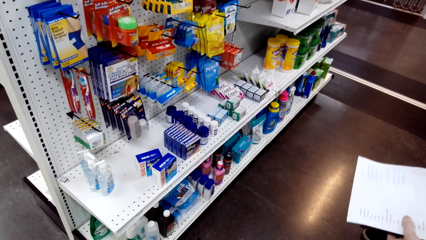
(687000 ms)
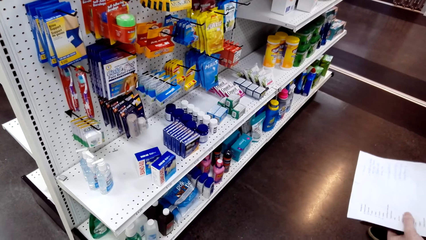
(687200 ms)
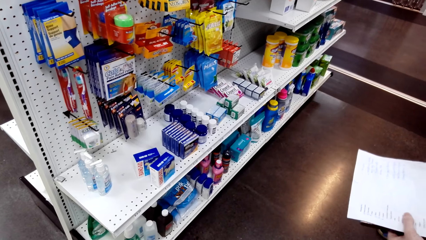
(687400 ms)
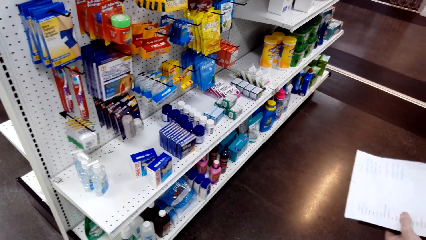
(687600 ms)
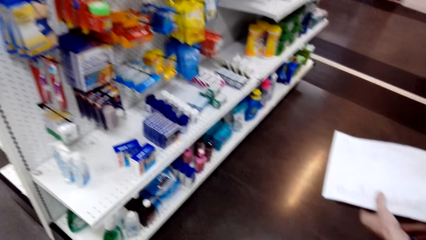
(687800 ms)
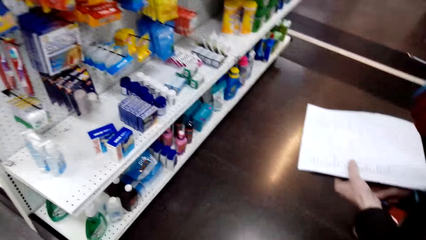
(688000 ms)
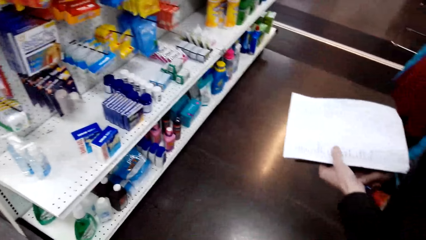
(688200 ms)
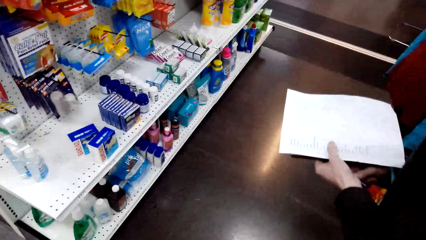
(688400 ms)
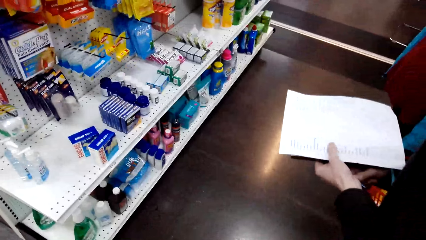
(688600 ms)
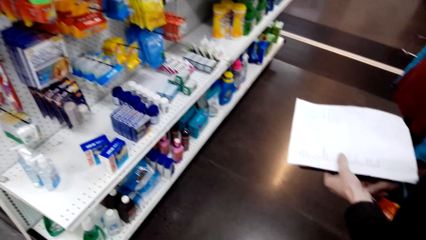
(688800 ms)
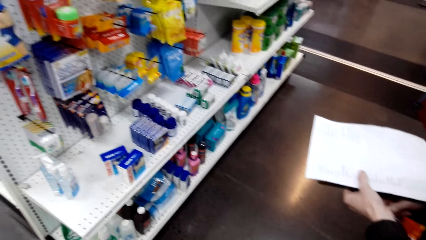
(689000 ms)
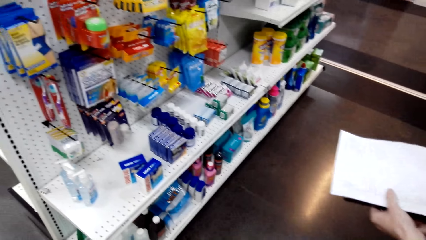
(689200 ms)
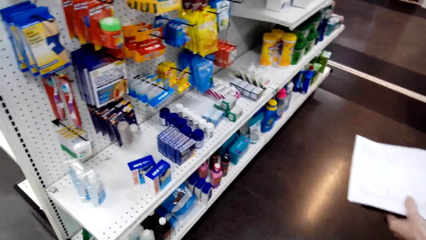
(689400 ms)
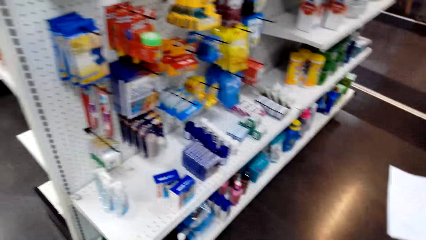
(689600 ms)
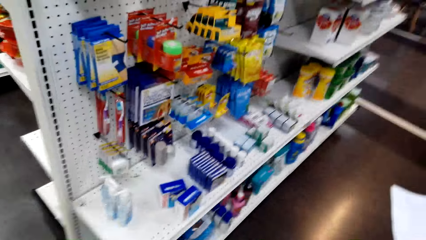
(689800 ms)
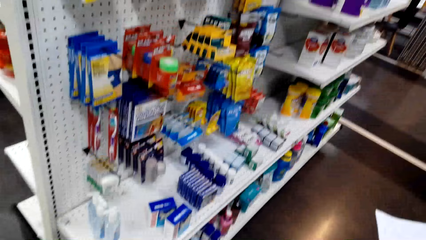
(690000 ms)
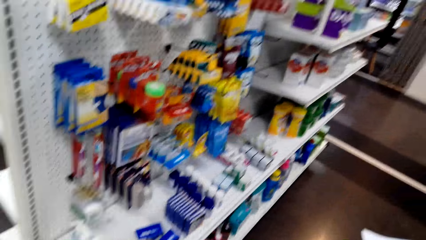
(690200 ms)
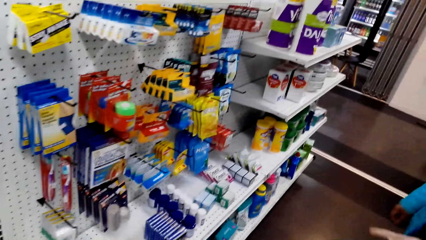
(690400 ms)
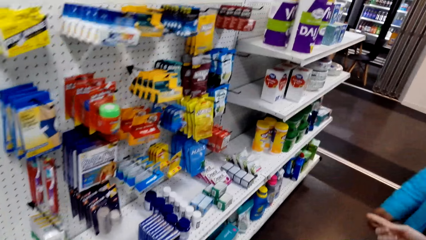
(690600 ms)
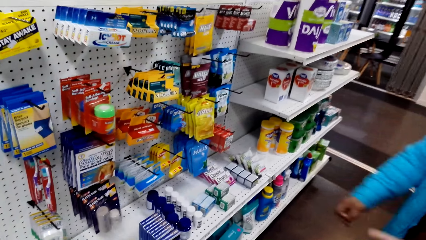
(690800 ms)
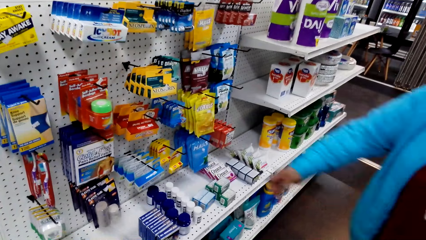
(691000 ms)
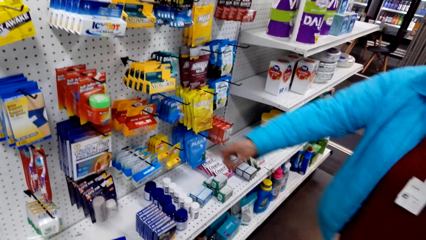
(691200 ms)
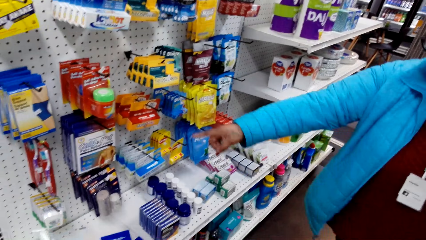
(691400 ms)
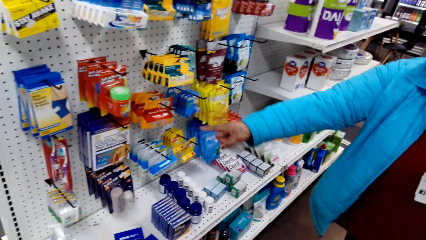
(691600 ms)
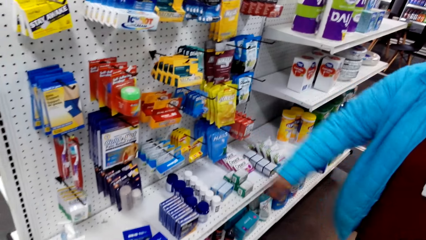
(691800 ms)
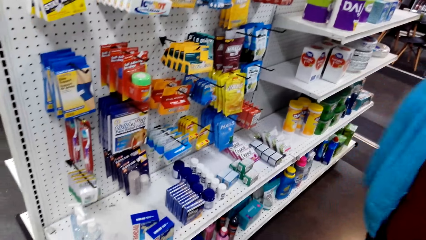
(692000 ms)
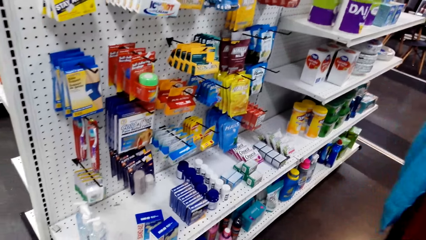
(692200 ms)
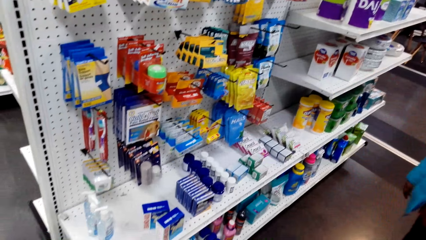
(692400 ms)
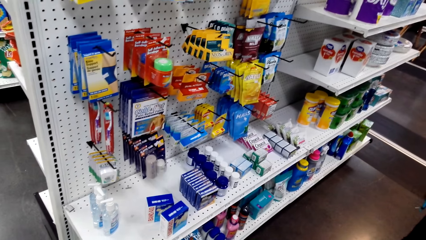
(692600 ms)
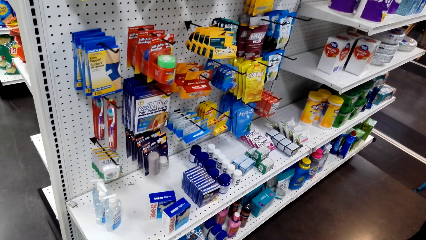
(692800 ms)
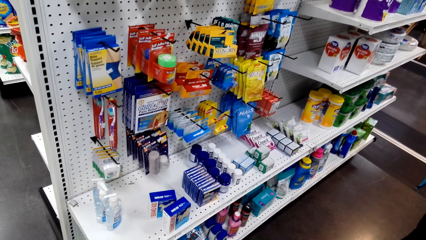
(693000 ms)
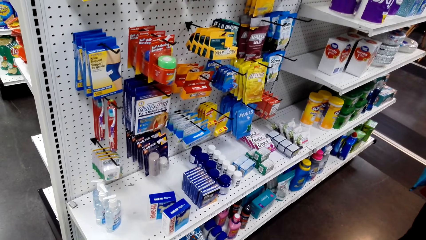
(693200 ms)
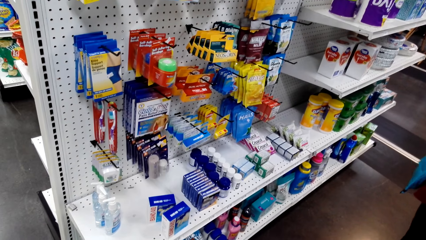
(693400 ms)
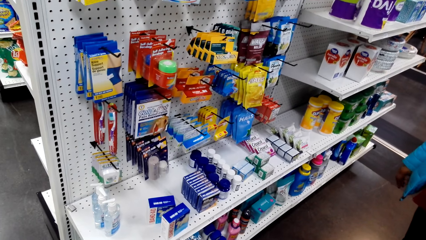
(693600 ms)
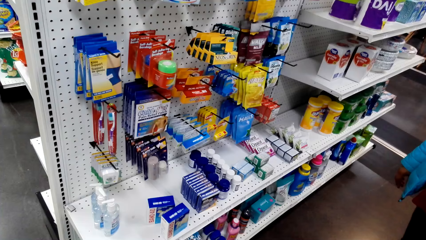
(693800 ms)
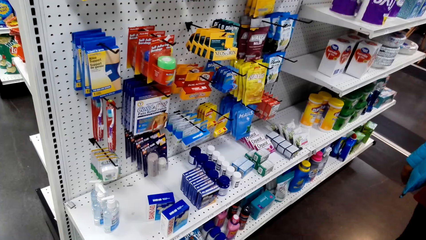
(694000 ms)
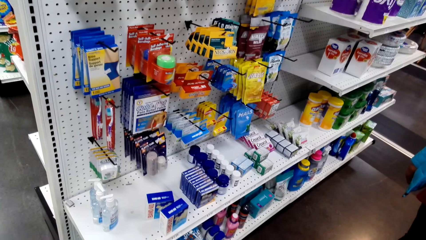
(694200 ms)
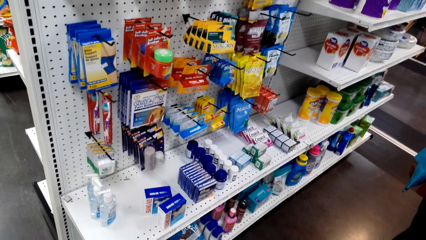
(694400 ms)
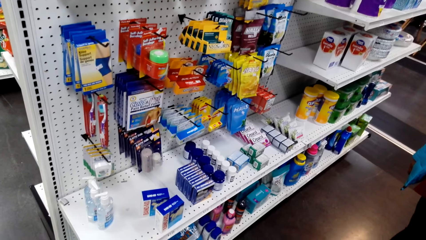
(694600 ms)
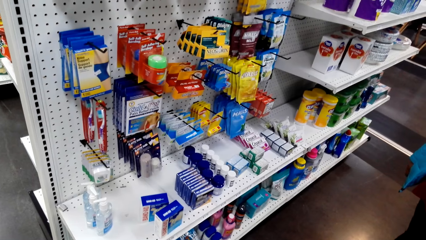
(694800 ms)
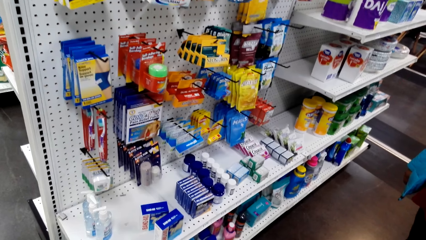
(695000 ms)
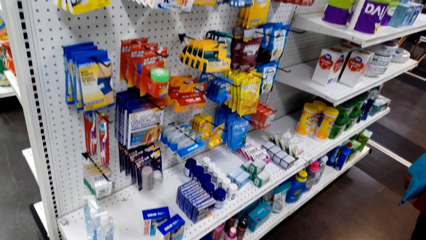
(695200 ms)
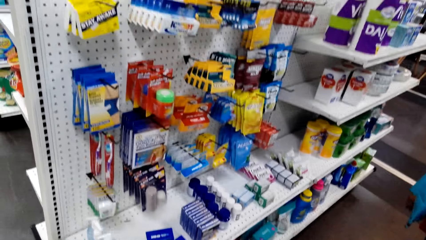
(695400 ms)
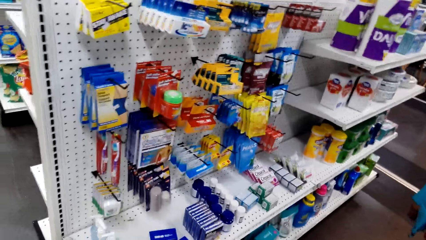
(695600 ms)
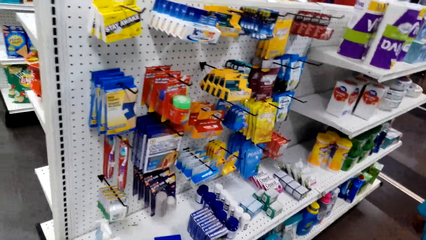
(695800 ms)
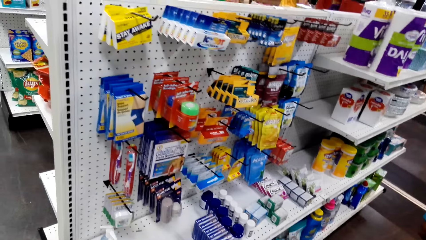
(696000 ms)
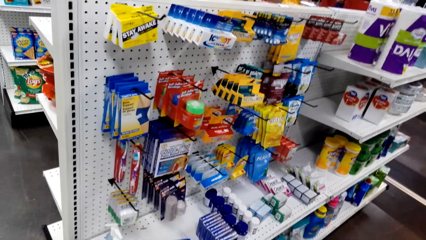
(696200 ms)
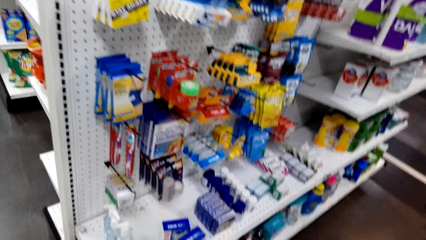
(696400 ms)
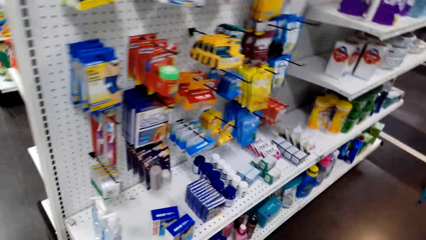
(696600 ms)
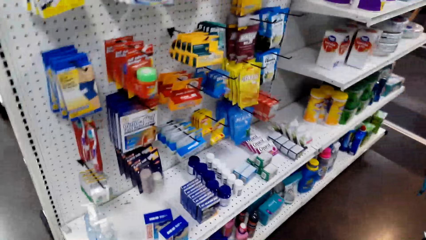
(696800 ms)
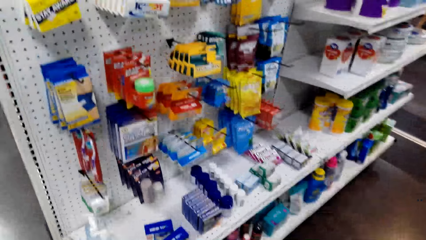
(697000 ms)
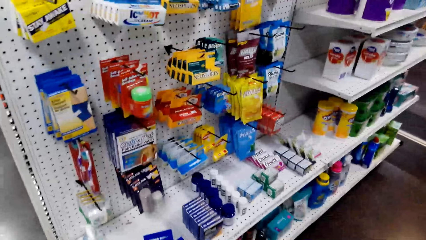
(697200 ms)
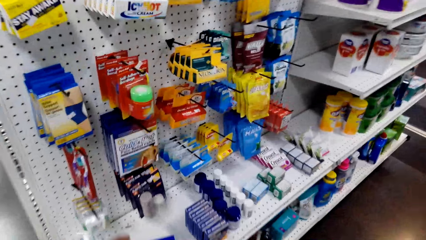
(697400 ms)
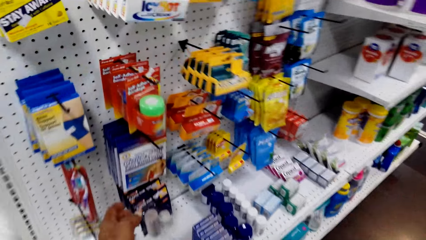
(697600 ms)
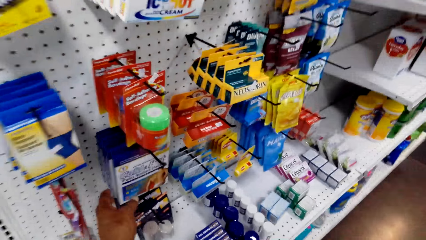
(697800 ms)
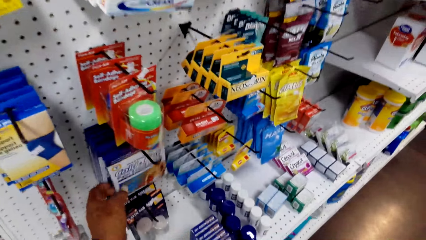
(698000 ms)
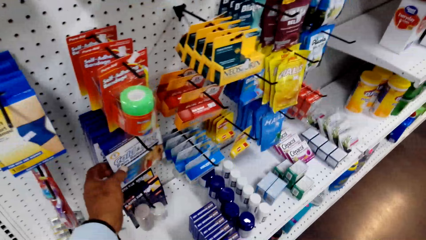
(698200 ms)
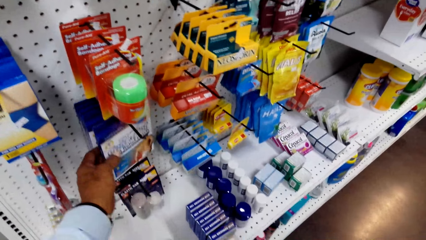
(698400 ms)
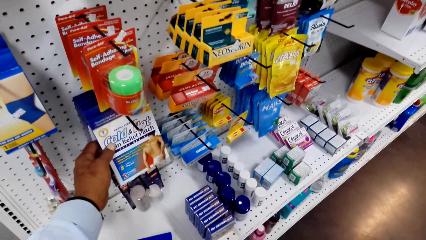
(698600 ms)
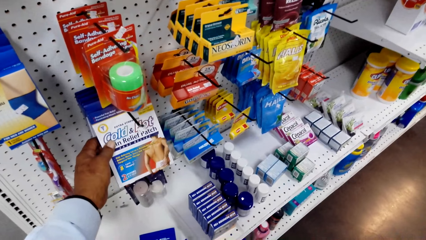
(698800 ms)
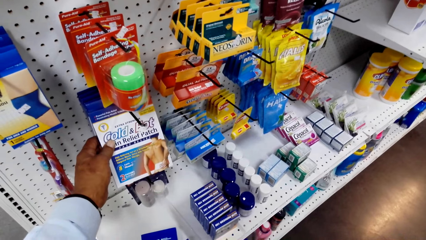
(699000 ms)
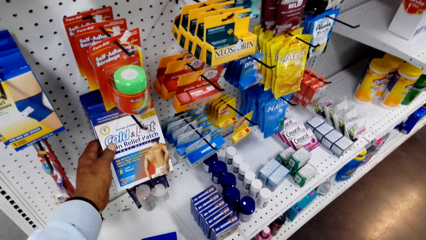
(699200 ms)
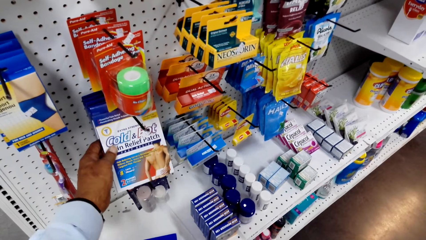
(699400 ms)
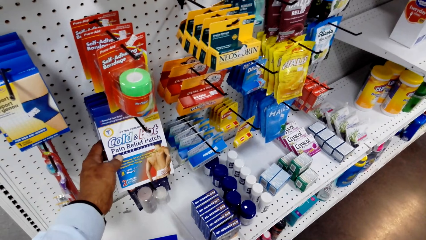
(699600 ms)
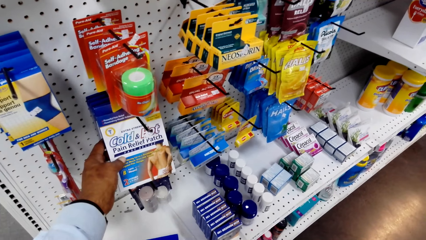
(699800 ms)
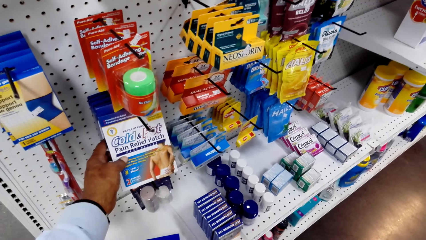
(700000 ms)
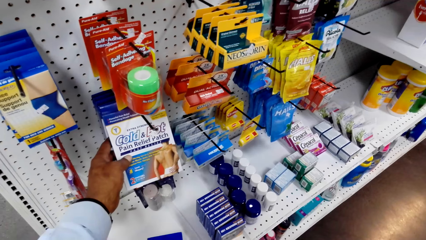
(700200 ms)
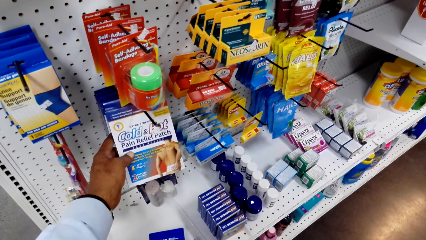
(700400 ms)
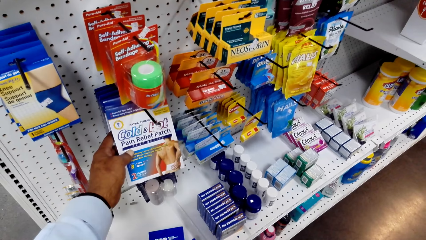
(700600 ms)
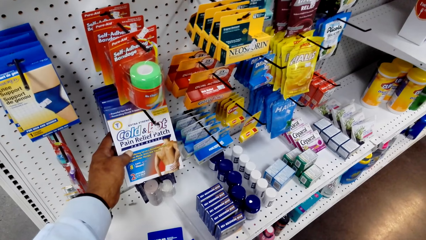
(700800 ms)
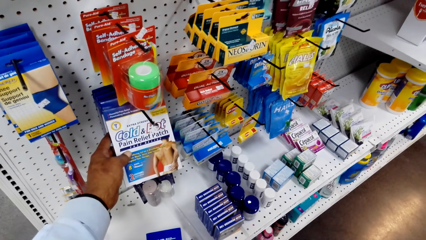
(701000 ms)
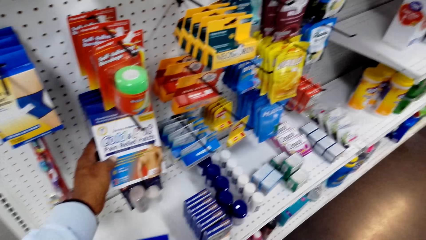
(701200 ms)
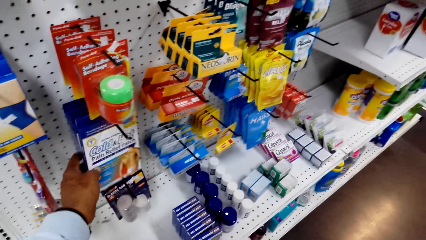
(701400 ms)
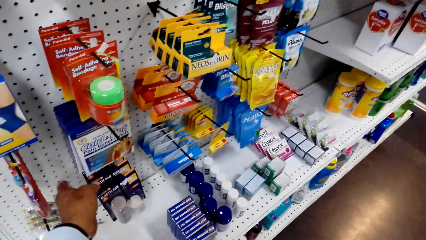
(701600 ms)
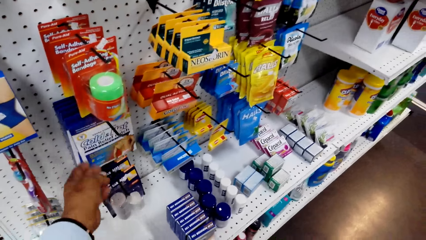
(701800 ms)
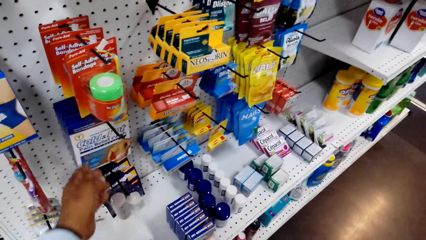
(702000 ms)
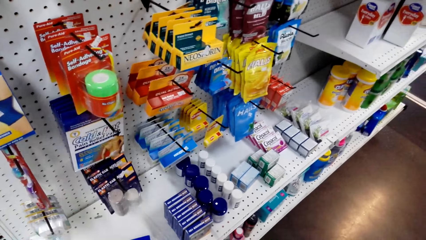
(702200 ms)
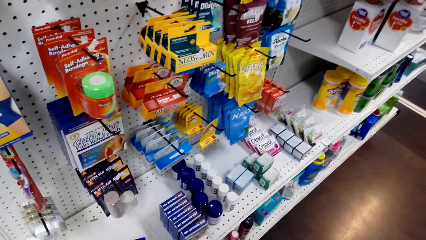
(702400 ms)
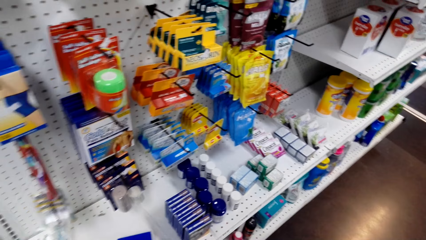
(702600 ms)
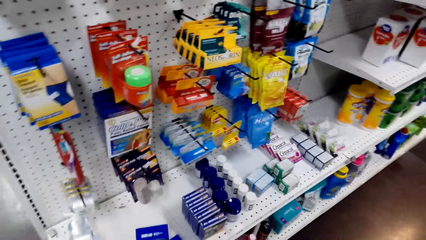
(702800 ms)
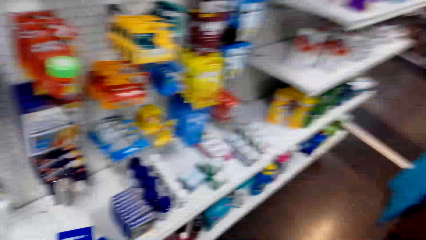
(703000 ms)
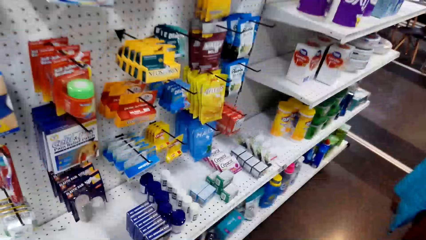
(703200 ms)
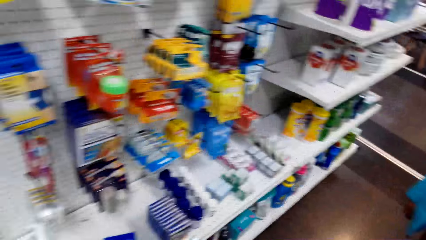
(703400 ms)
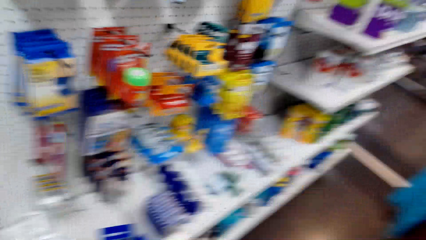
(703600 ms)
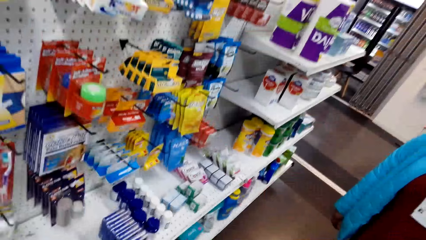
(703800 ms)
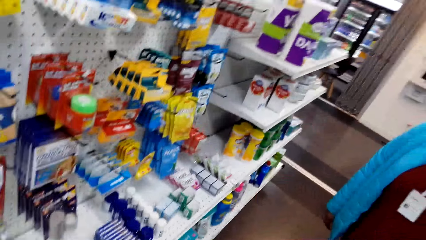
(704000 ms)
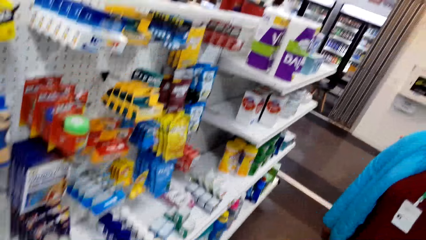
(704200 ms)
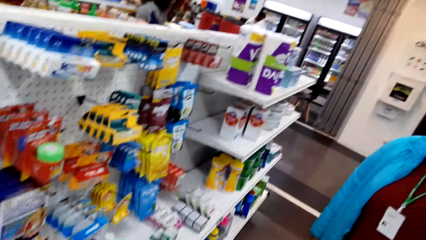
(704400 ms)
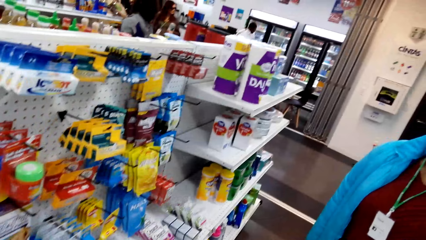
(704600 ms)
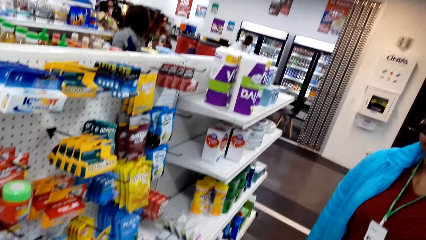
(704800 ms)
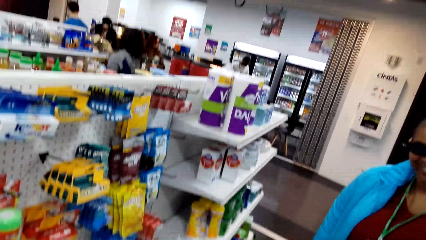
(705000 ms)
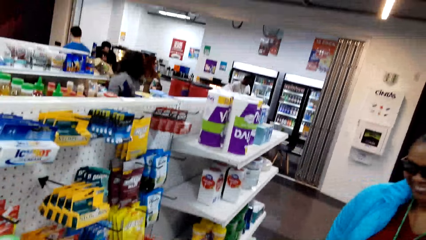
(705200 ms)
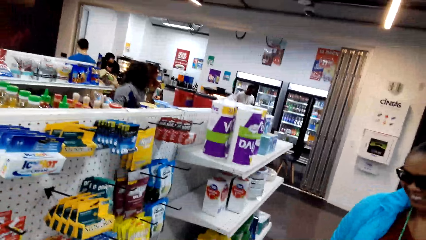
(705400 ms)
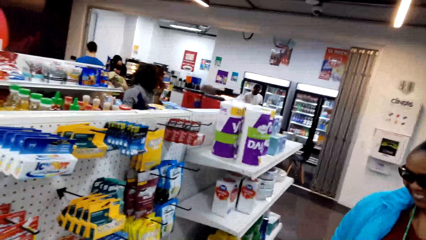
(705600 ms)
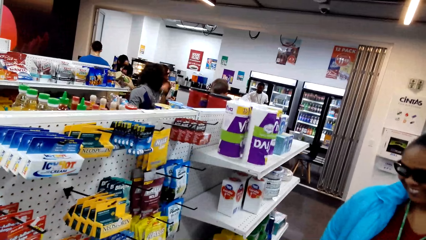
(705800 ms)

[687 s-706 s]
A lady moves her hand. The camera wearer looks around. They talk with another lady. They talk with the first lady. They pick up something. They look around. They look around again. They talk with the first lady.
